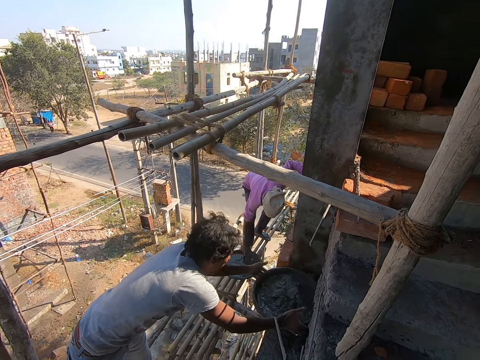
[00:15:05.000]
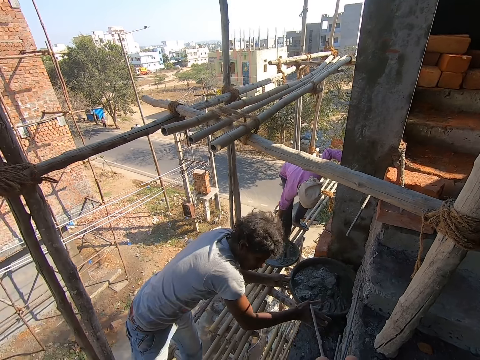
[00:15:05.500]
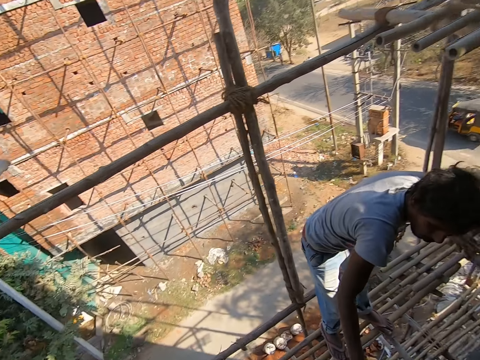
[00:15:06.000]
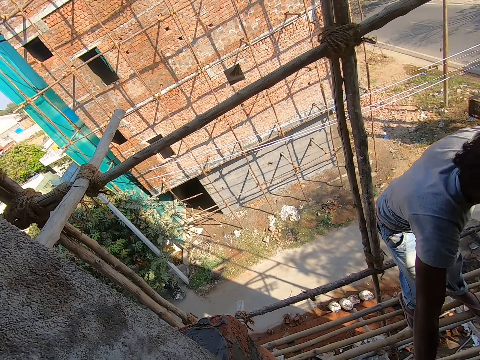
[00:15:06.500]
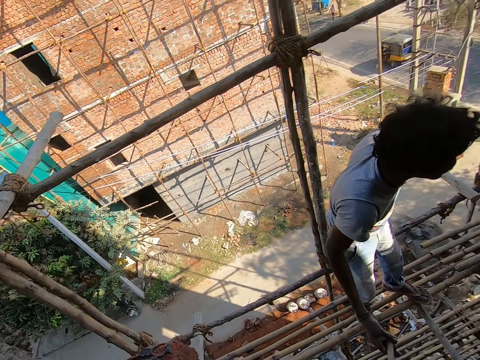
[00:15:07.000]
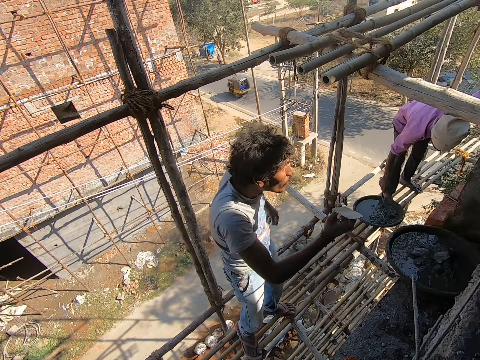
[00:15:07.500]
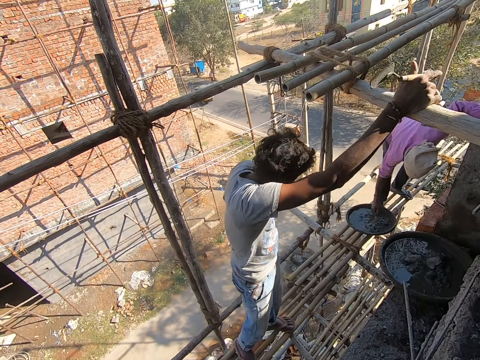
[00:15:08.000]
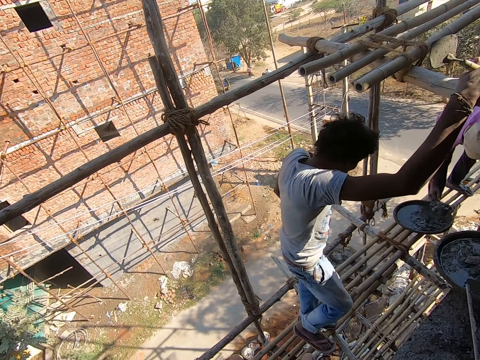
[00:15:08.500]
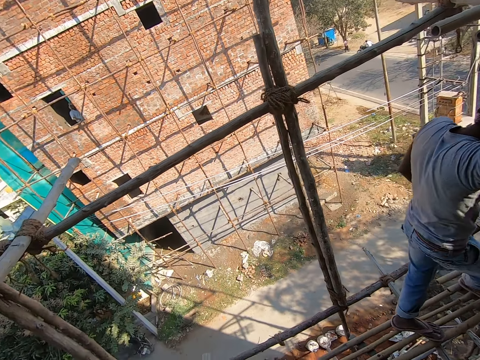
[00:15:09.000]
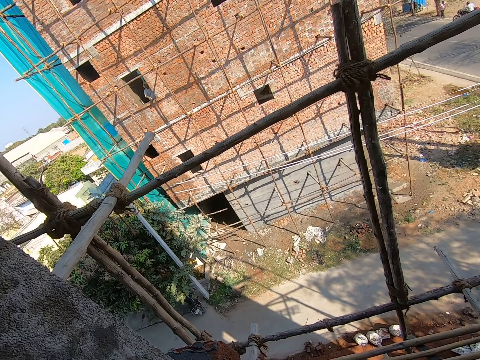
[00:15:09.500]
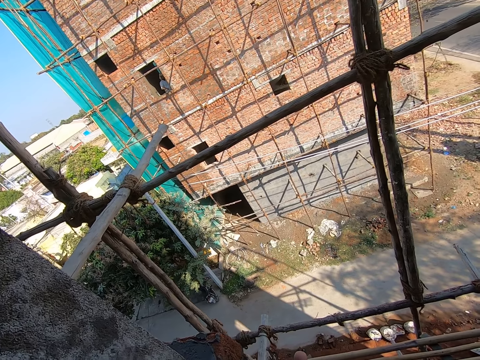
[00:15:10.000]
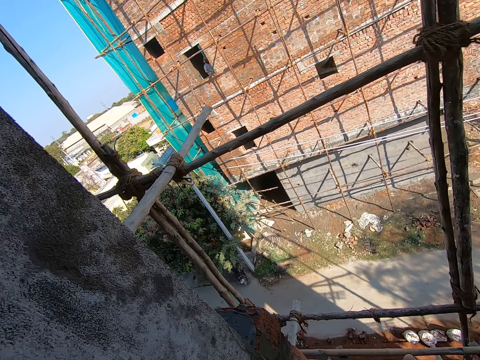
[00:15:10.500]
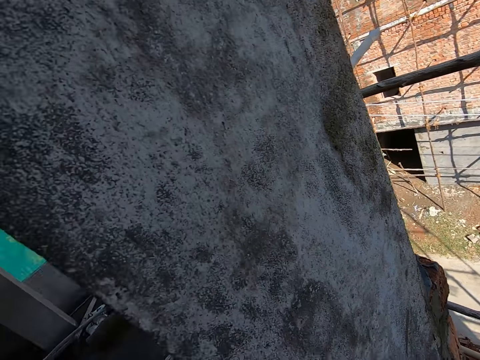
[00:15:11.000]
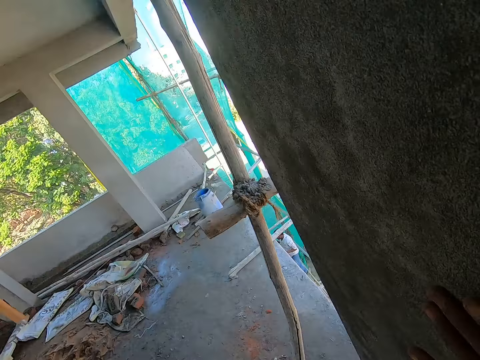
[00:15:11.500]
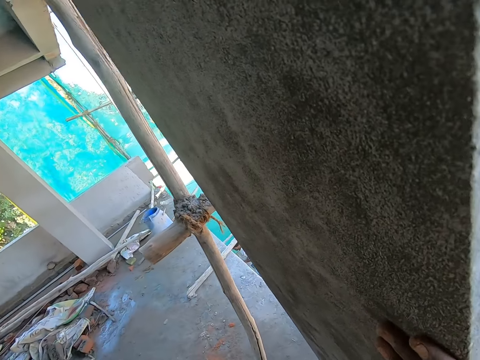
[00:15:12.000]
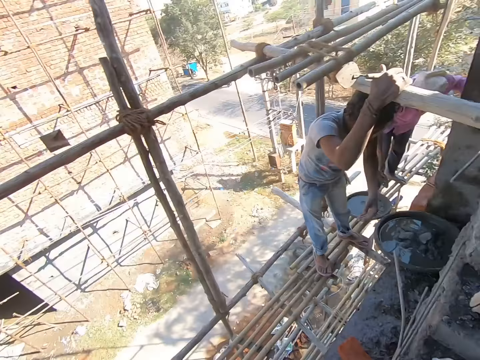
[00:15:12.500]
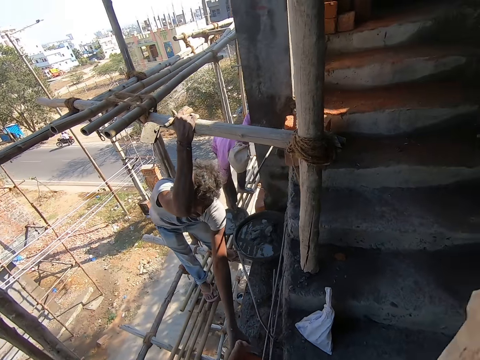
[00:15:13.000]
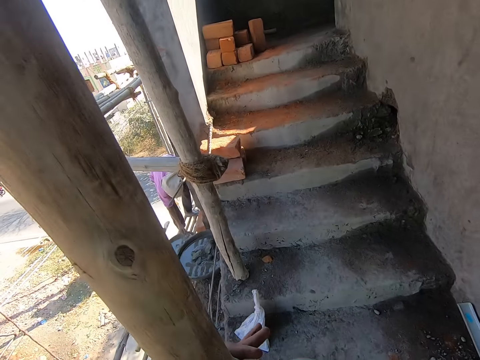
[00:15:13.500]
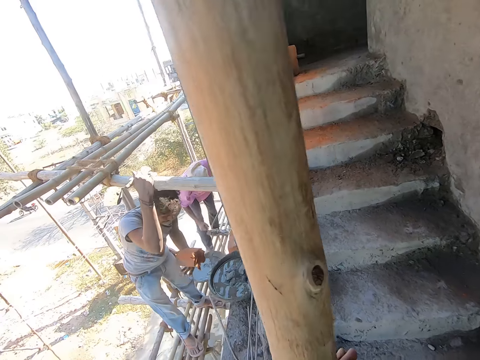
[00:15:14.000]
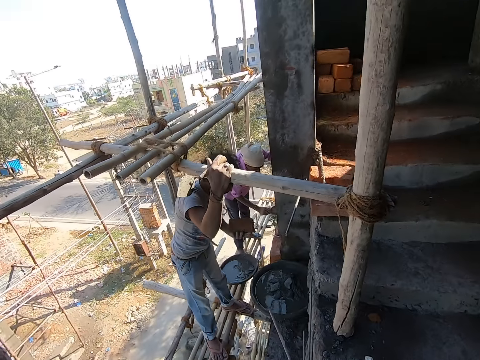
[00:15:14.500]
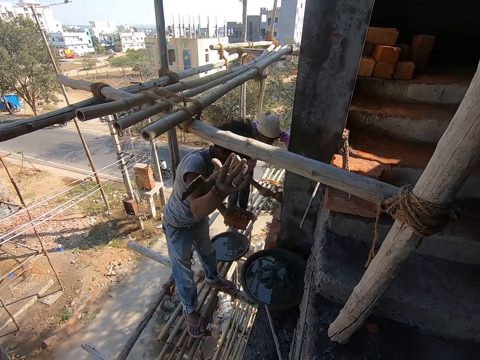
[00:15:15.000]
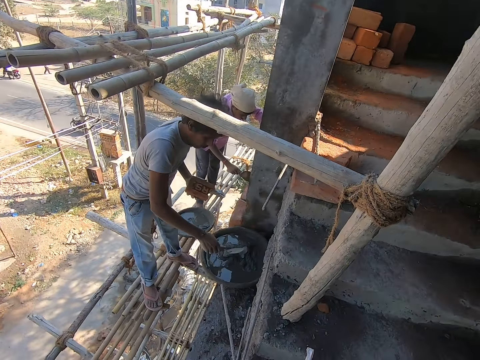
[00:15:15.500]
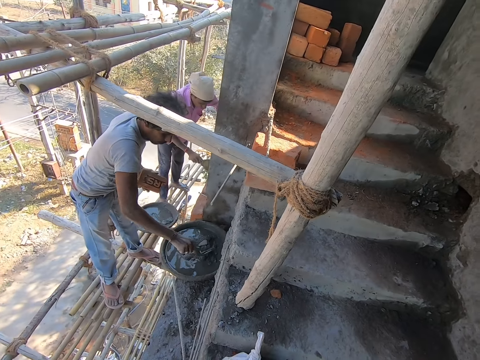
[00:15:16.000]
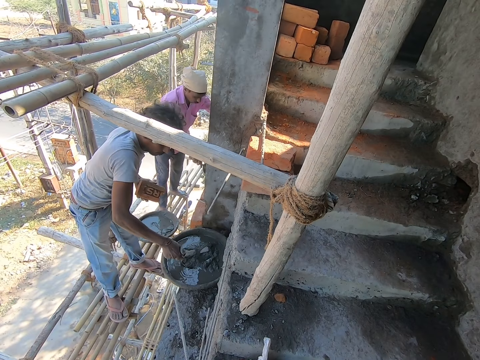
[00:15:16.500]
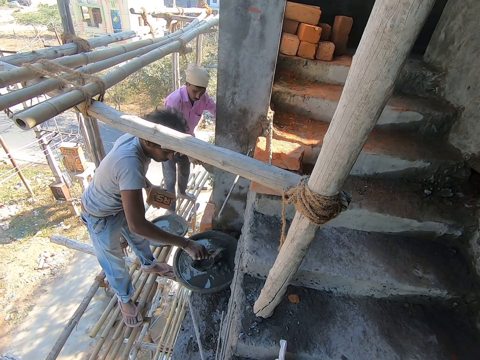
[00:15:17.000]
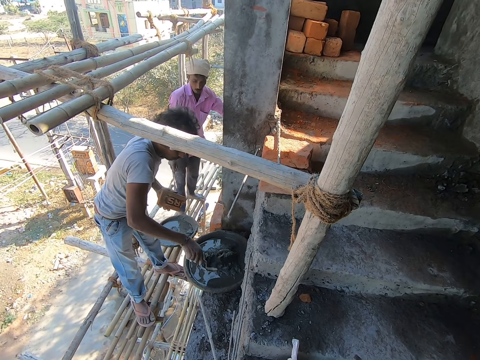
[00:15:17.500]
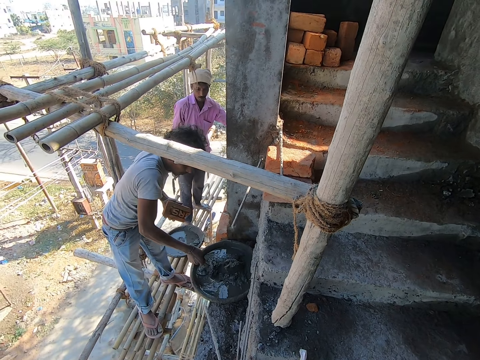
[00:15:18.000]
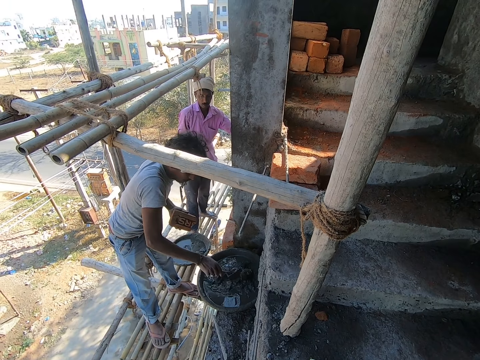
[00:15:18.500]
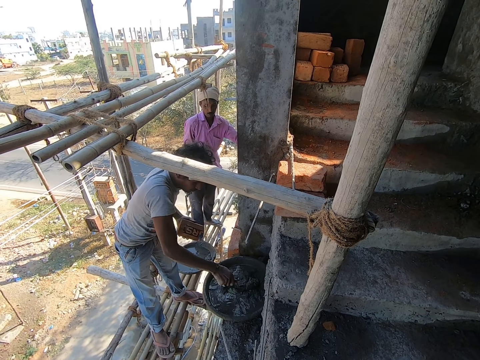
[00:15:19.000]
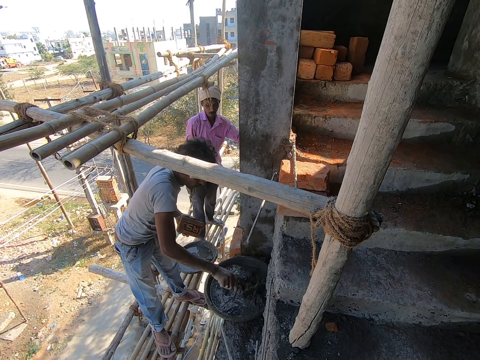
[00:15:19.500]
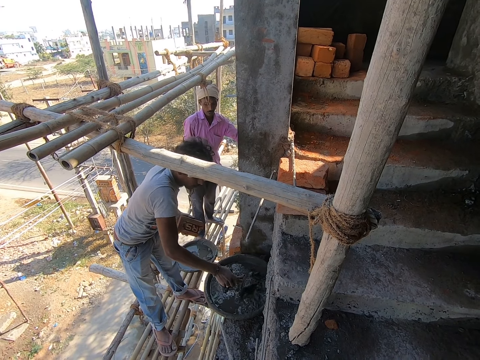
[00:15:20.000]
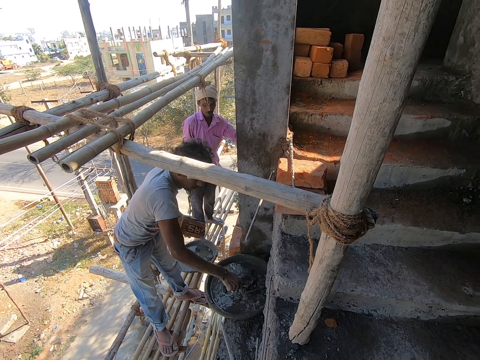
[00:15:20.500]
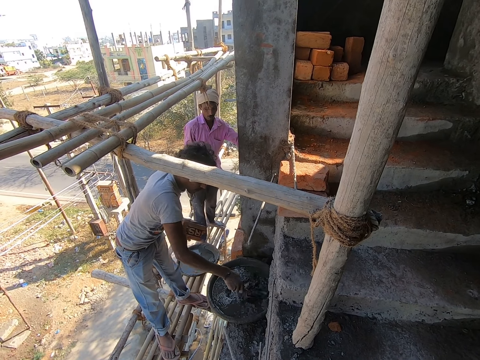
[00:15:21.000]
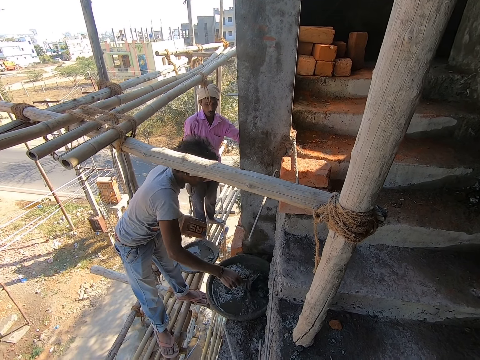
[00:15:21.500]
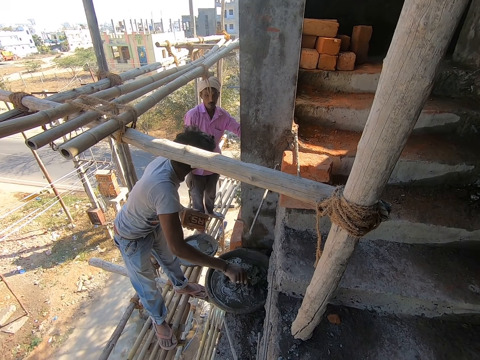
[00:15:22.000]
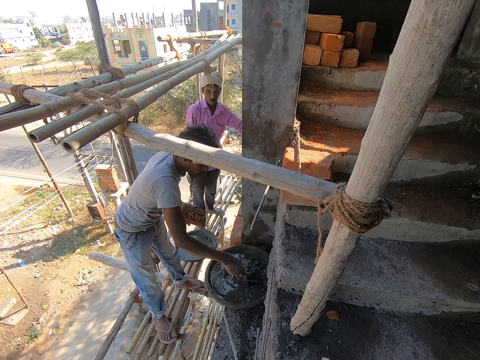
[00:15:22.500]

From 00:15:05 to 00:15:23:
The camera wearer dialogues with a man. The man holds a brick trowel in his right hand. The camera wearer looks around the building. The man holds the scaffold with his right hand. Another man scoops mortar from the aluminum bowl on the scaffold with the brick trowel in his right hand. The first man picks up a brick from the ground with his left hand. The other man smoothens the mortar in the brick trowel onto the wall. The first man mixes the cement with the water in the aluminum bowl on the ground with the brick trowel in his right hand. The other man interacts with the first man. The camera wearer looks at the first man.

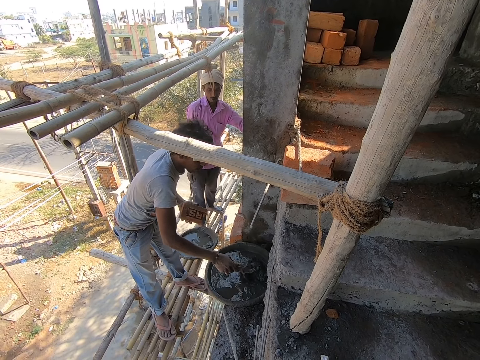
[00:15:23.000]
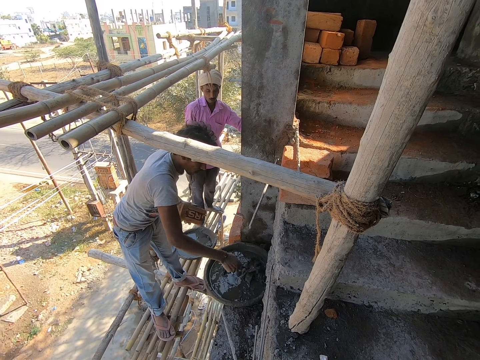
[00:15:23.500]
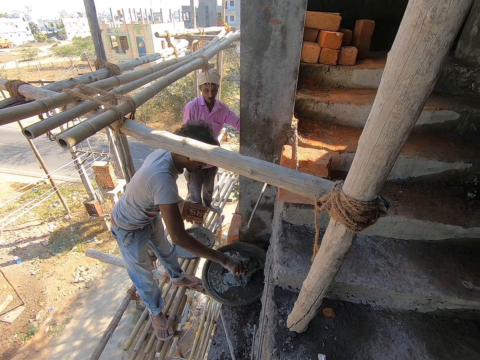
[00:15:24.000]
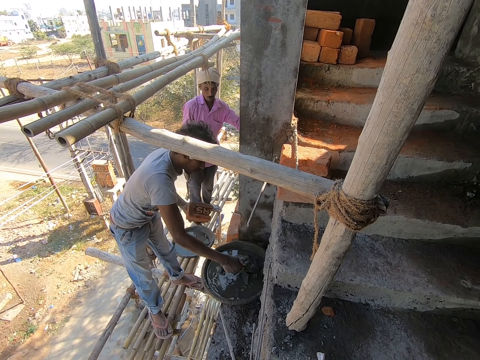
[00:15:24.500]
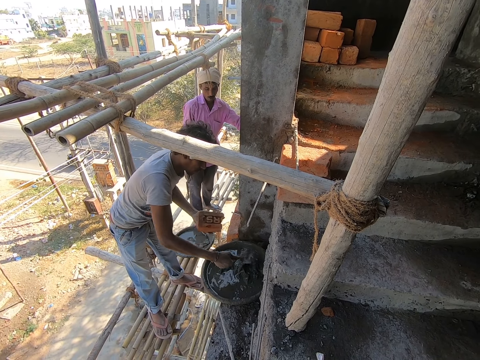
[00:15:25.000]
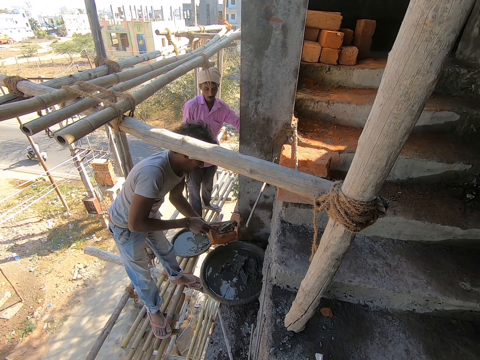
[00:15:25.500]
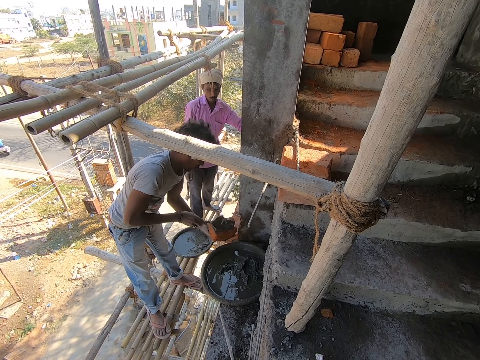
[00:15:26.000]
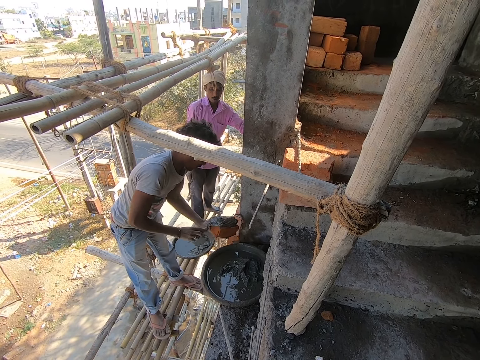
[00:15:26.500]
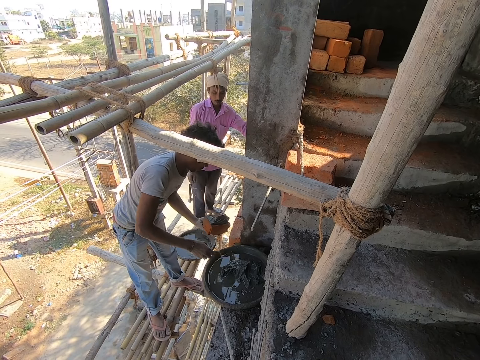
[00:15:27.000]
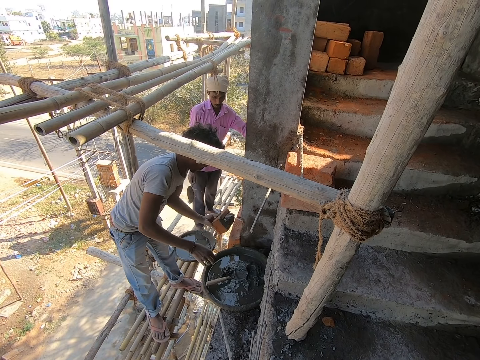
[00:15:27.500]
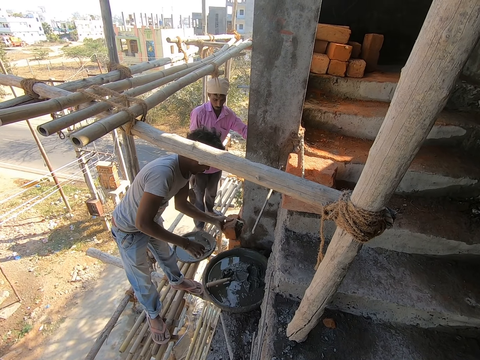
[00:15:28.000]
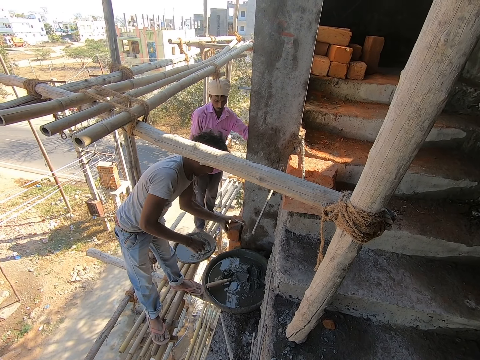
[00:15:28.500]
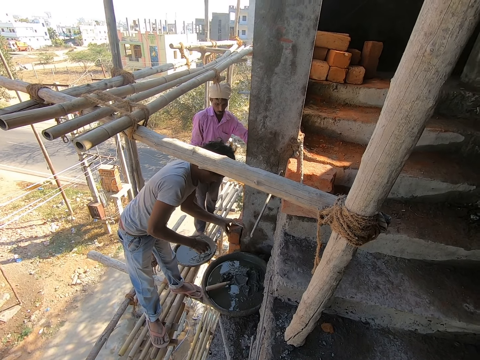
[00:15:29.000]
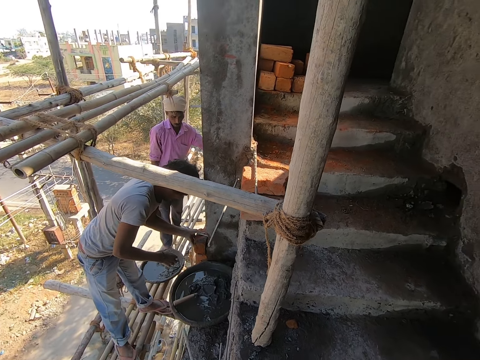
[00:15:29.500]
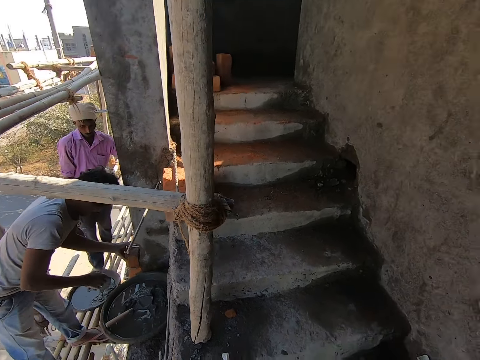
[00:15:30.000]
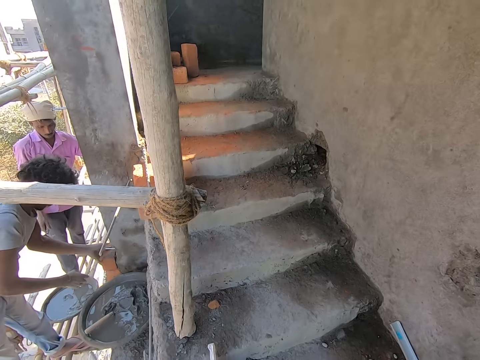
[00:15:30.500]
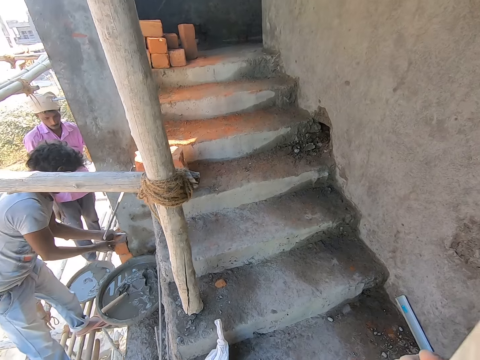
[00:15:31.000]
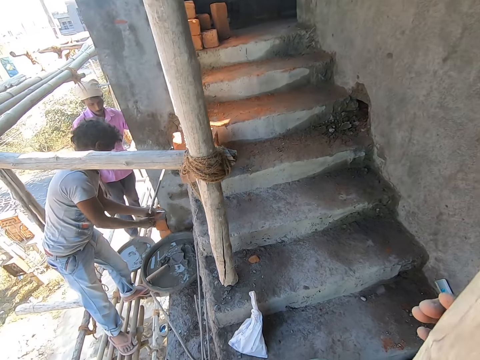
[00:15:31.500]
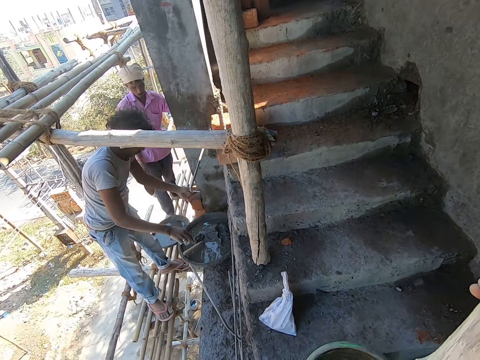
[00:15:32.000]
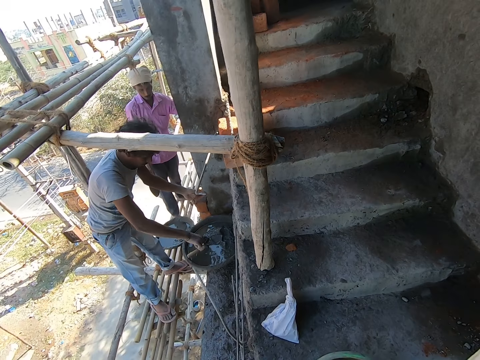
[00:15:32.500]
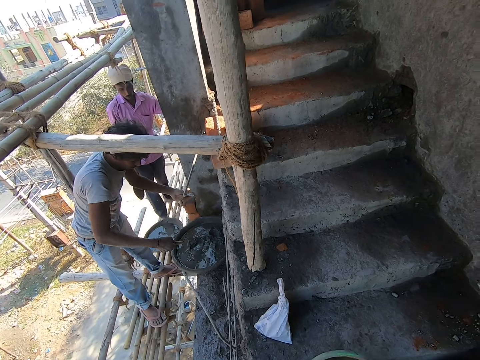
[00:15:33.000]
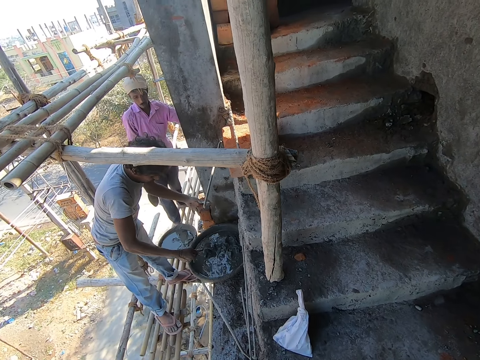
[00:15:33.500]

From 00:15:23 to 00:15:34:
A man scoops mortar from the aluminum bowl on the ground with the brick trowel in his right hand. The man pours the mortar in the brick trowel onto the brick in his left hand. The man drops the brick trowel in his right hand into the aluminum bowl on the ground. The man places the brick in his left hand onto the wall. The man holds the brick against the wall with both hands. The camera wearer walks up a flight of stairs. The man picks up the brick trowel from the aluminum bowl on the ground with his right hand.
